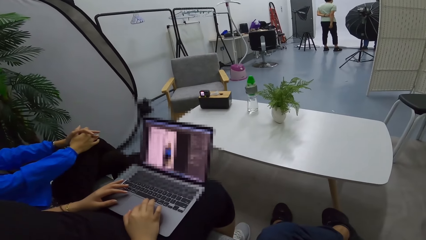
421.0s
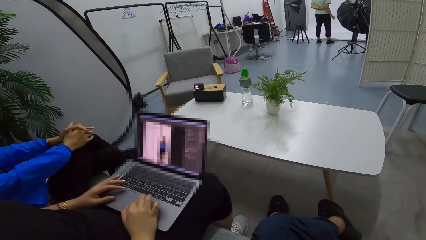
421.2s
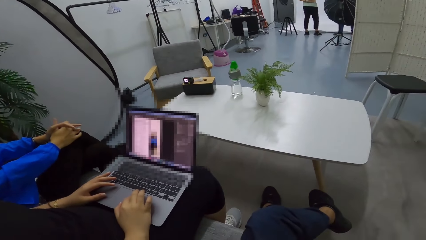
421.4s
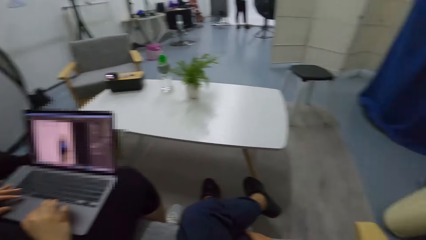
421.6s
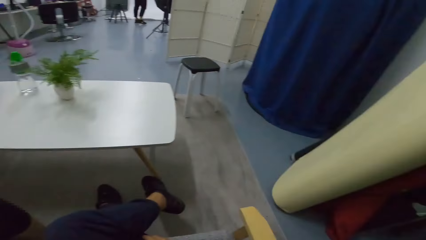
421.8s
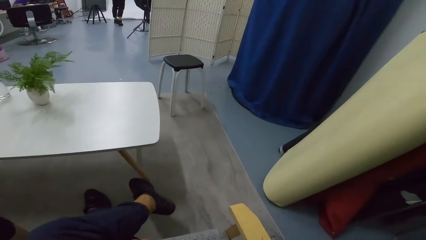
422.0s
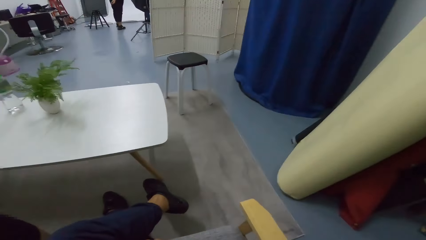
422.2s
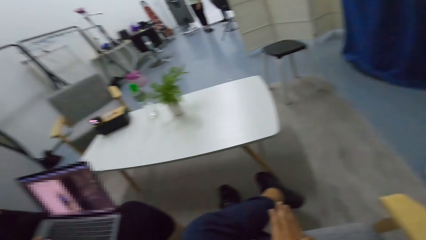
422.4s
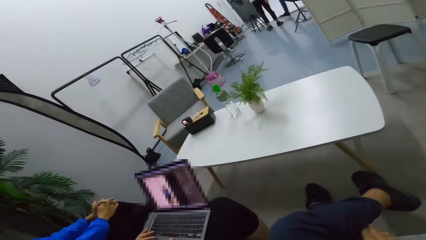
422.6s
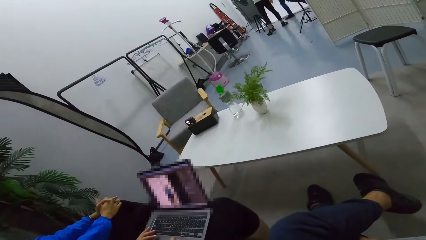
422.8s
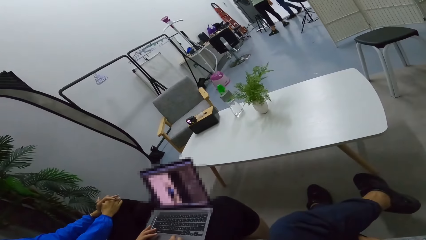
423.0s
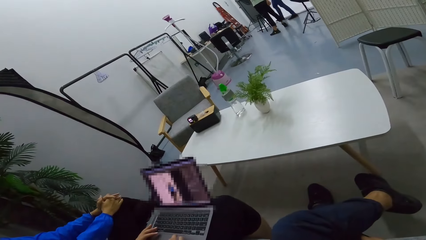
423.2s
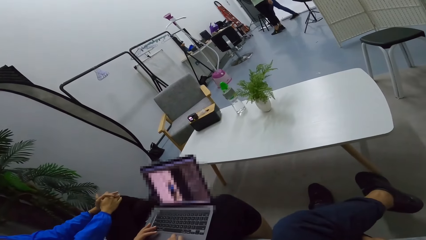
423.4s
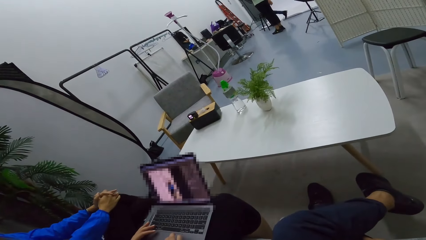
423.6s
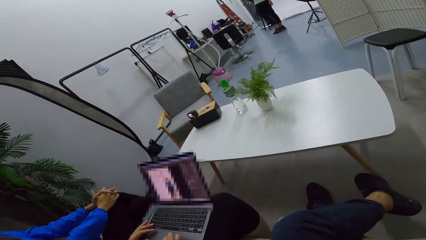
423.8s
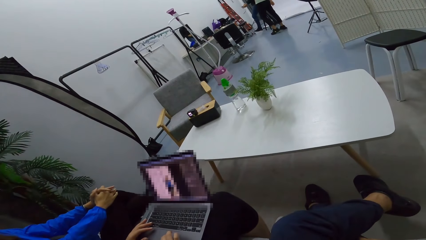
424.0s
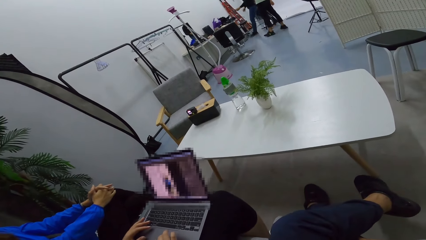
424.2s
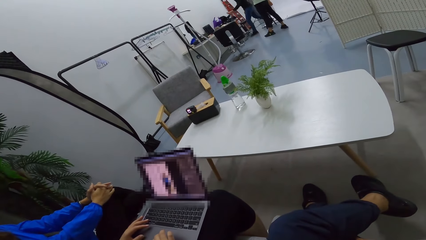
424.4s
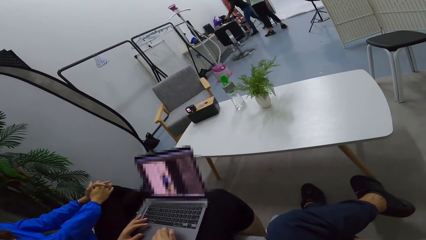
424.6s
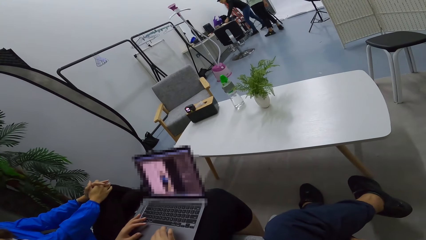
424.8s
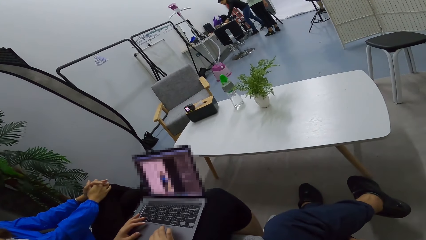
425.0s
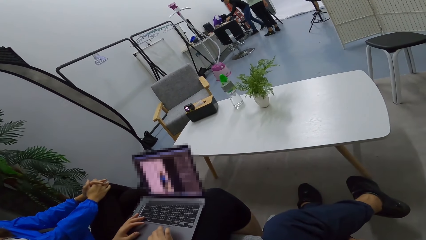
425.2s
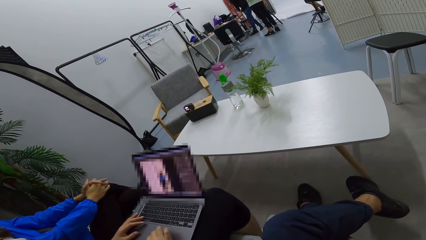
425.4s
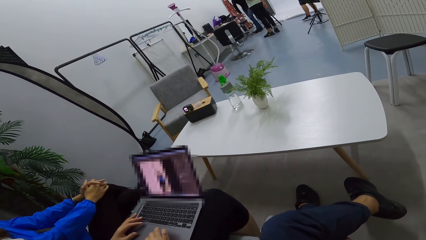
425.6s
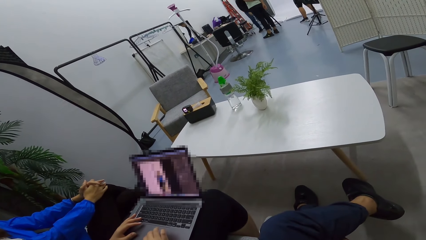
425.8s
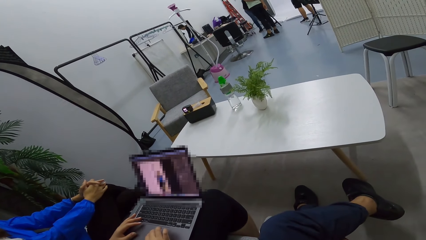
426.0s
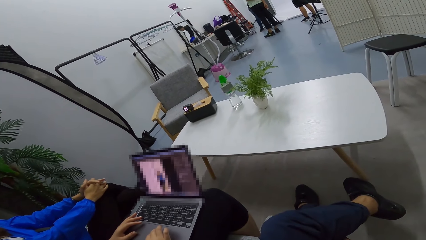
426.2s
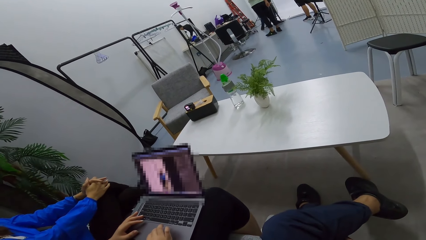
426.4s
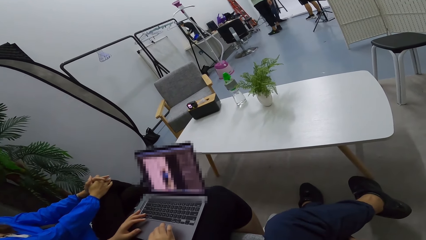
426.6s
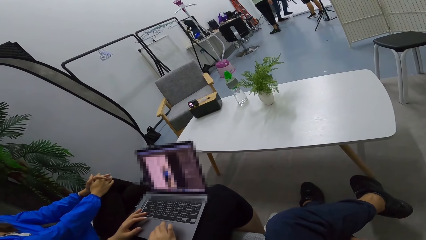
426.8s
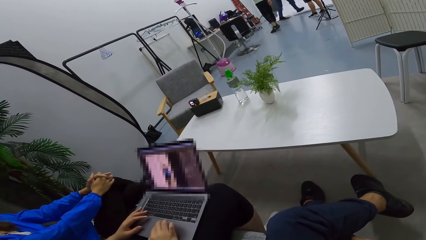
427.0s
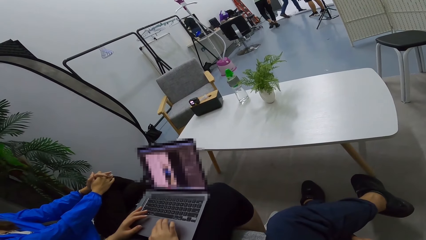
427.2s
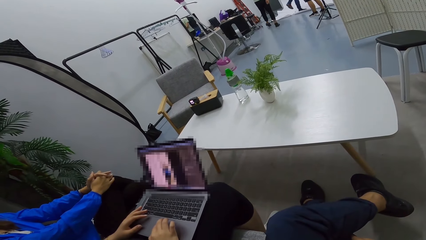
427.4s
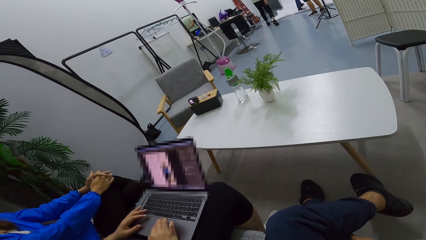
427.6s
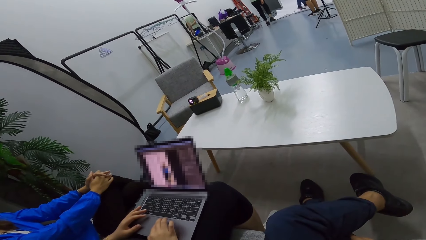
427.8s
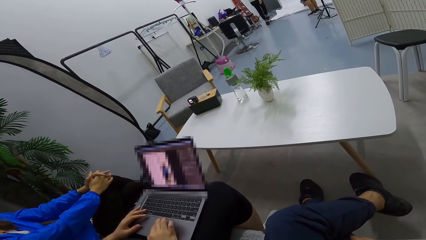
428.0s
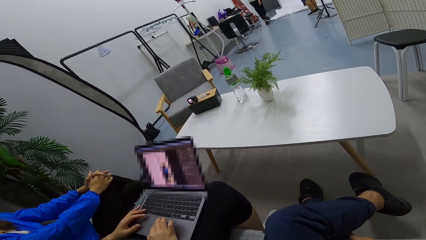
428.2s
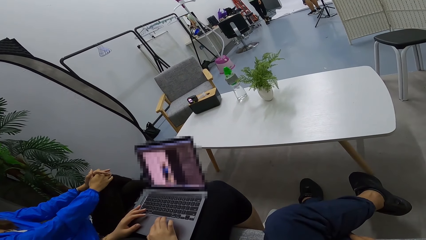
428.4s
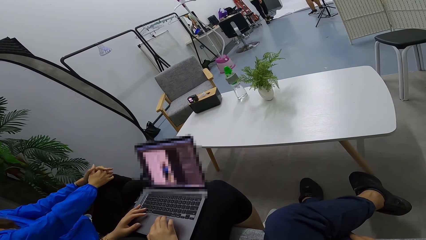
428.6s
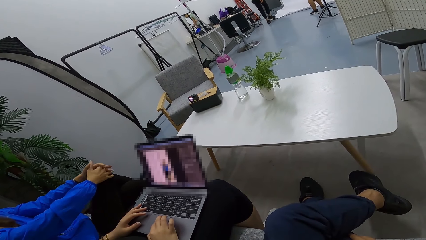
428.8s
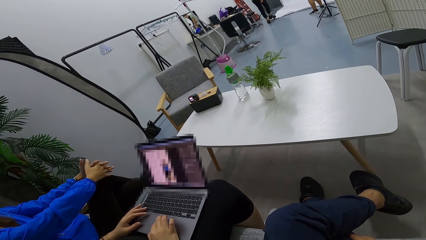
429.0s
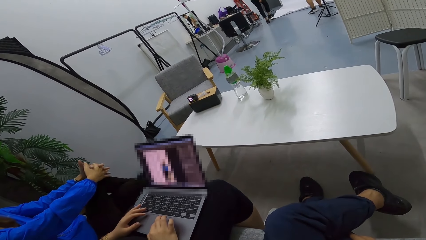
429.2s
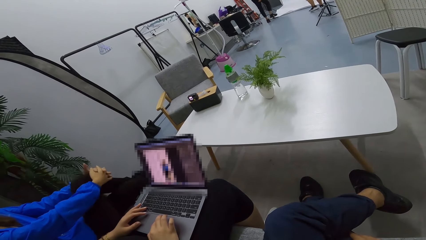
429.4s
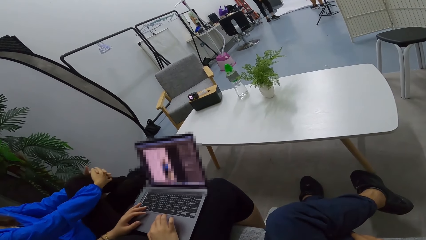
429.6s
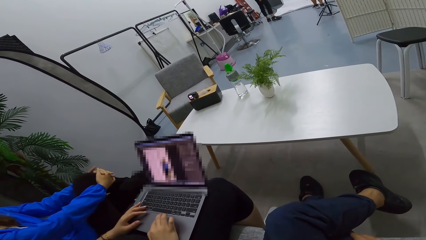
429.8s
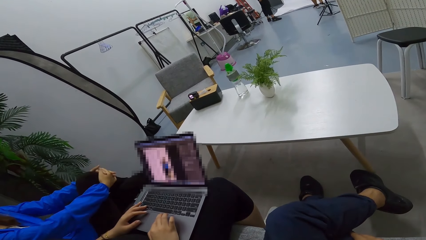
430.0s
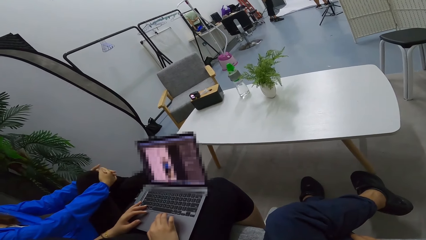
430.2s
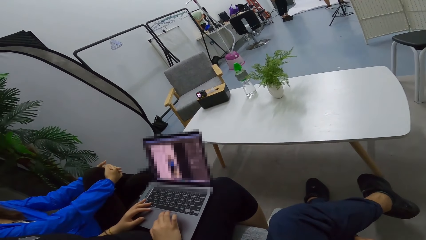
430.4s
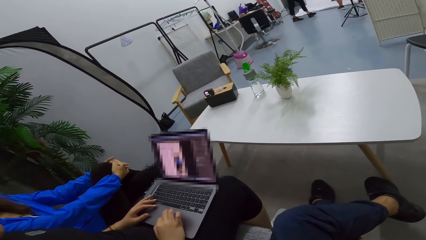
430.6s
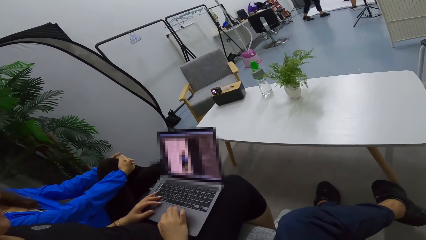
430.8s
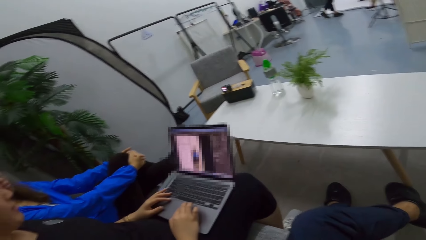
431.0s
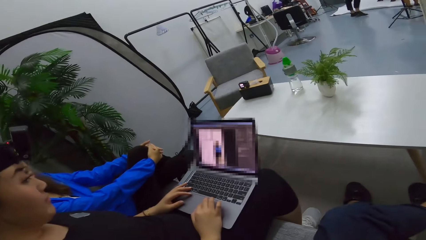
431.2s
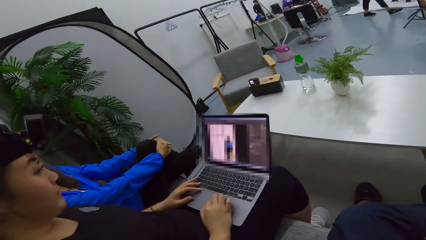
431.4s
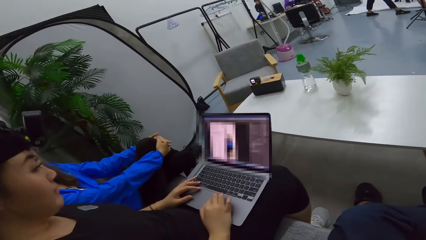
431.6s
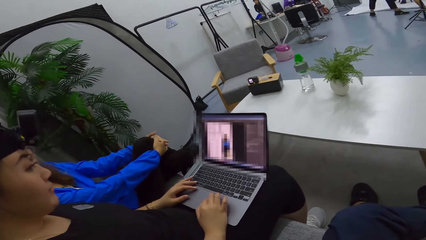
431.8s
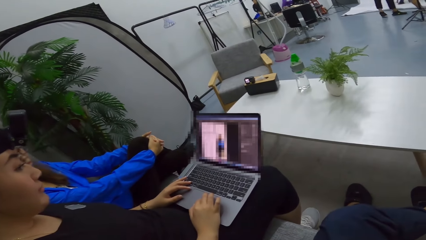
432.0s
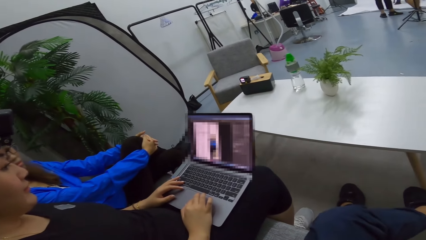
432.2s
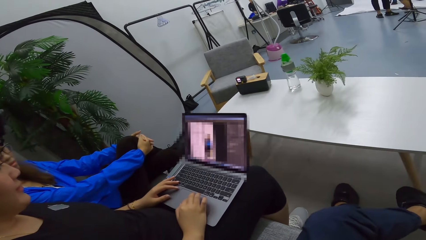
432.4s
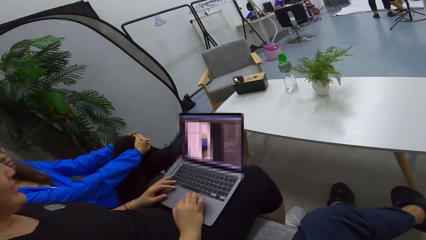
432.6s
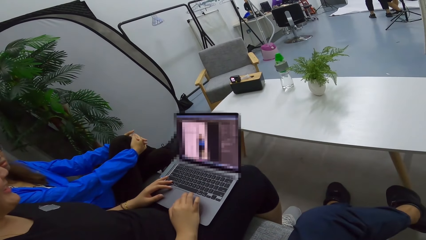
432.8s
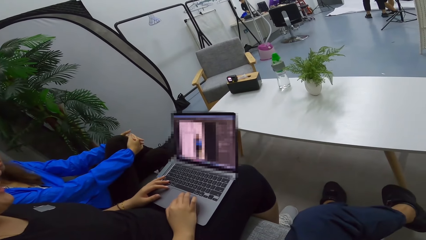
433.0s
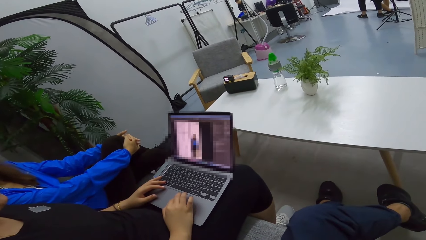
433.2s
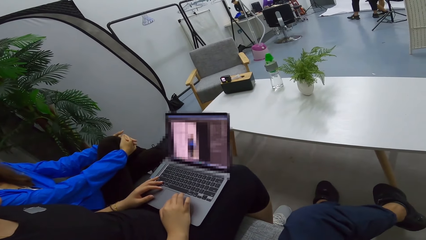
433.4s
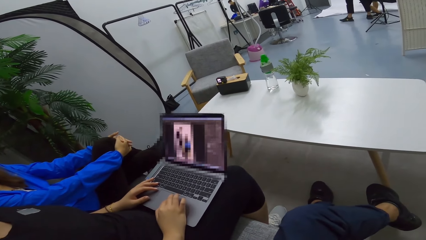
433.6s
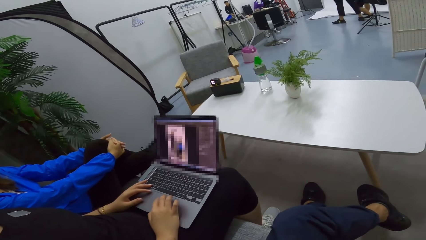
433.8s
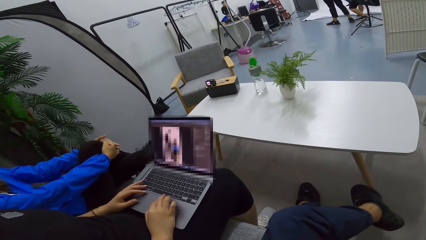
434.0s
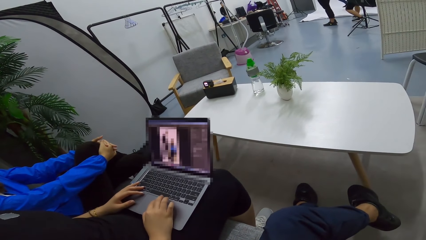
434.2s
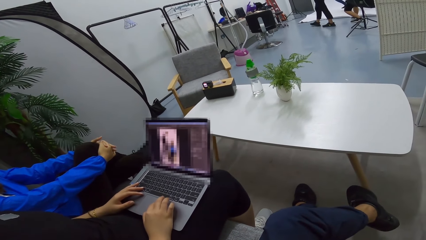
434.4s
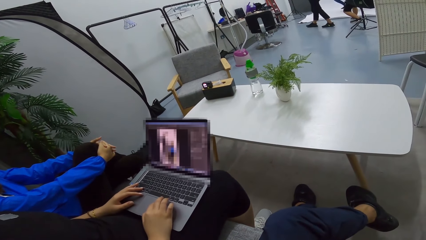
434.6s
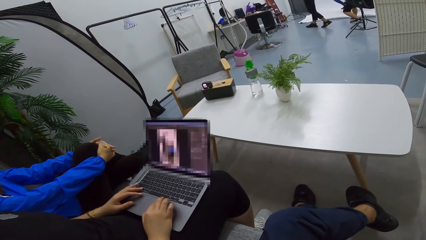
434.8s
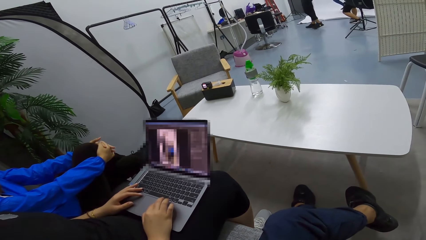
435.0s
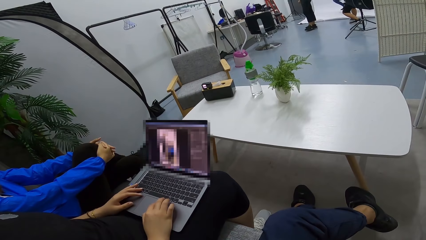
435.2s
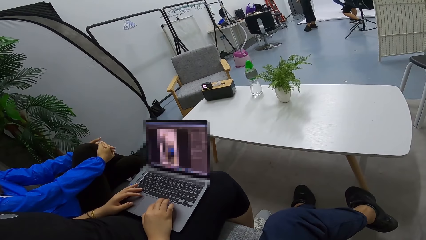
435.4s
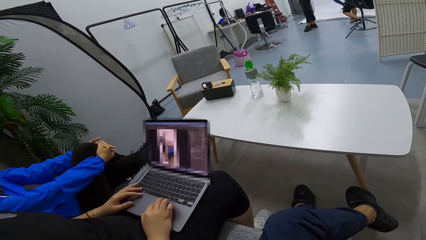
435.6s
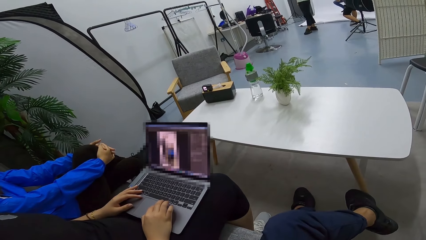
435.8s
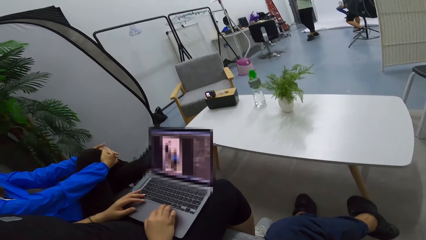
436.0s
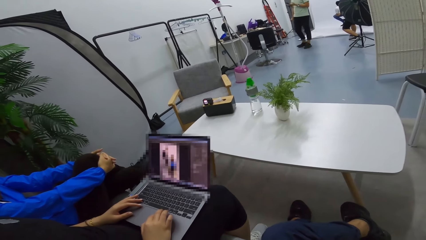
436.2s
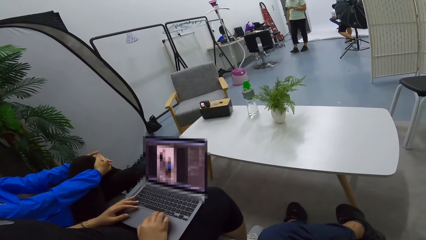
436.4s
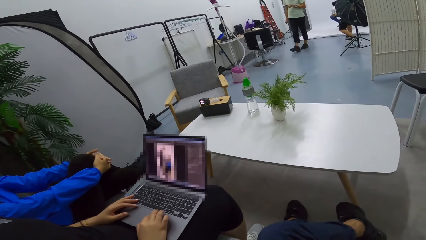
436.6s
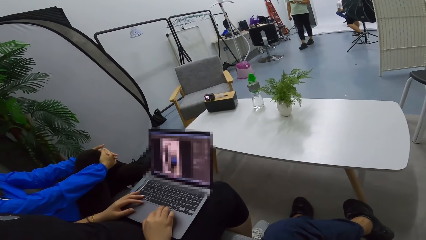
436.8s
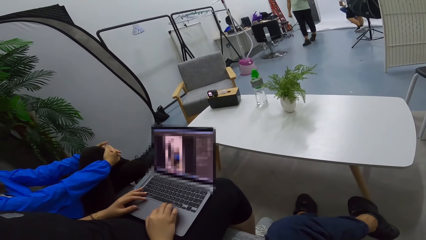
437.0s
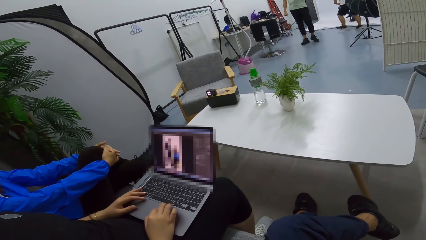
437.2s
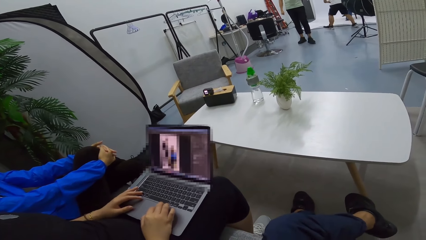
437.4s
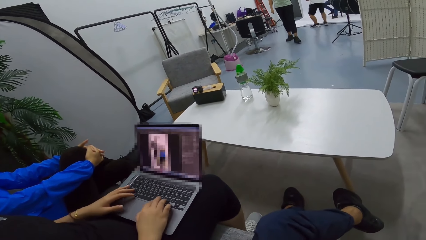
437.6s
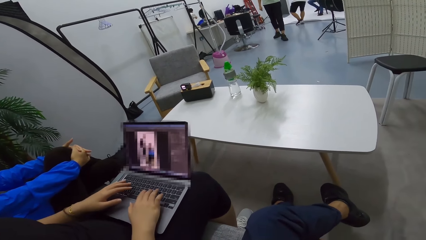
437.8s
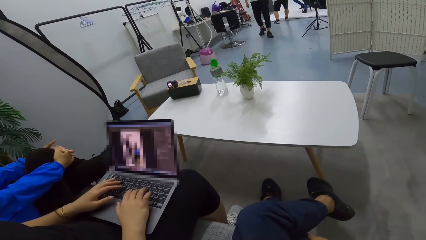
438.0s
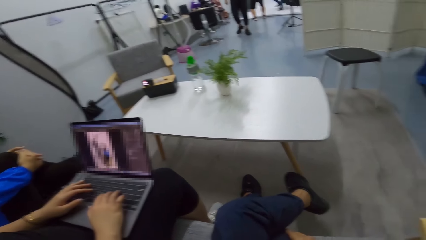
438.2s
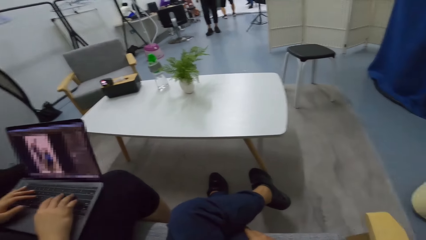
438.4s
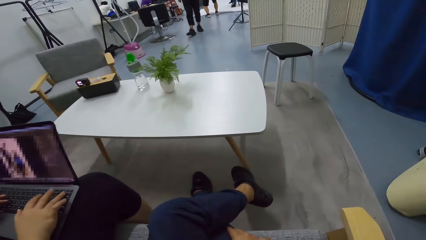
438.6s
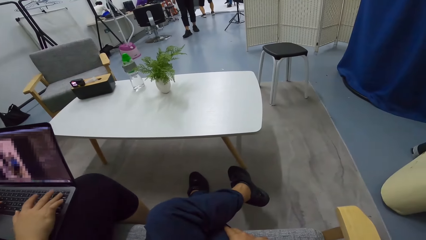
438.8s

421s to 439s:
The camera wearer talks to a person.
